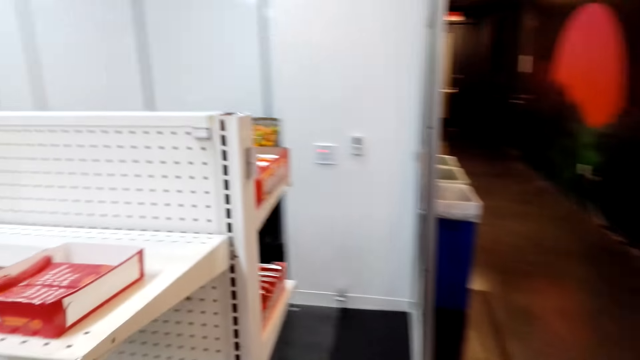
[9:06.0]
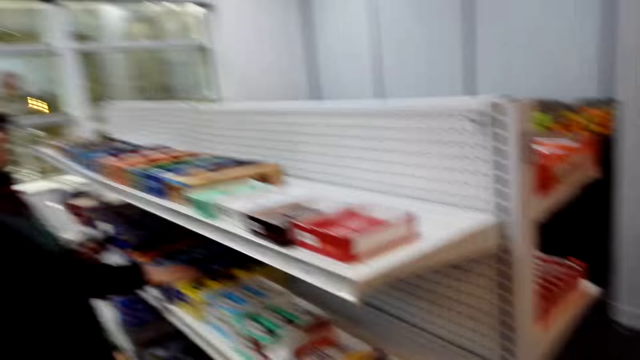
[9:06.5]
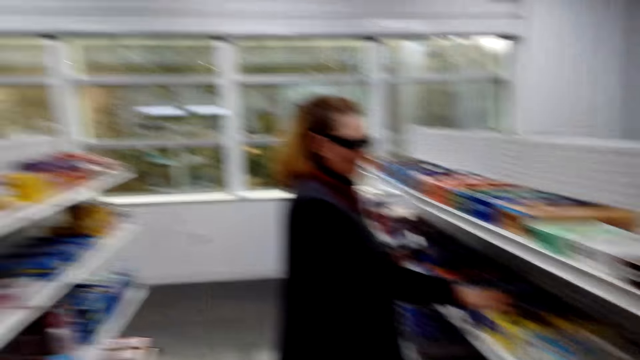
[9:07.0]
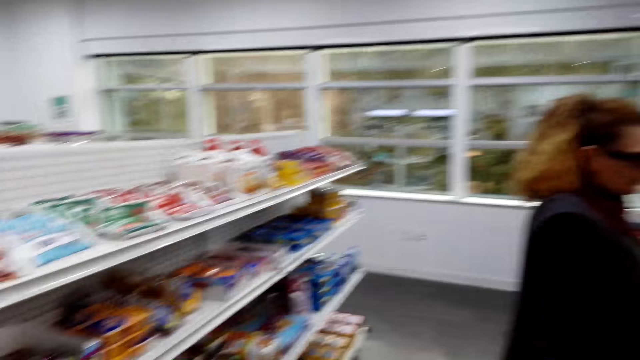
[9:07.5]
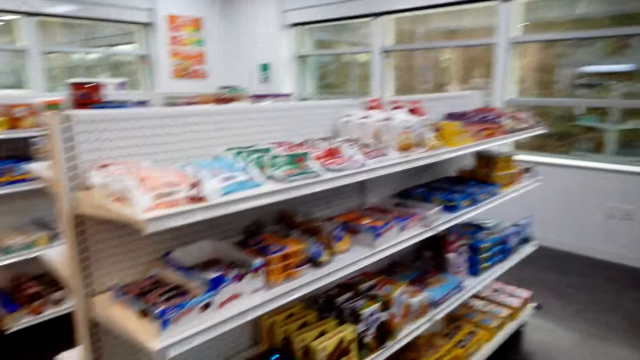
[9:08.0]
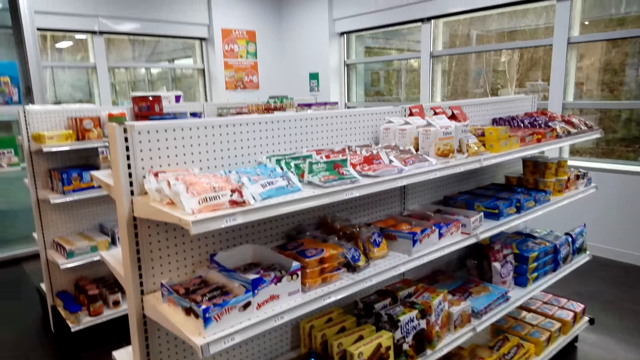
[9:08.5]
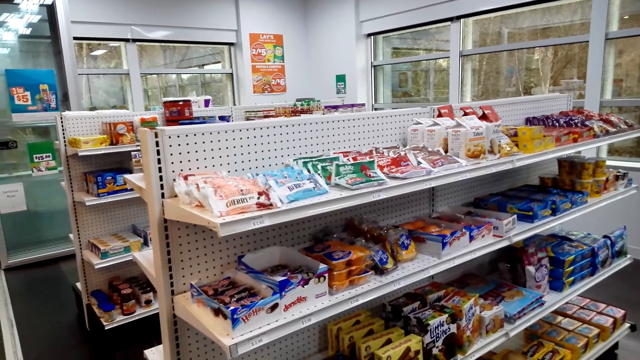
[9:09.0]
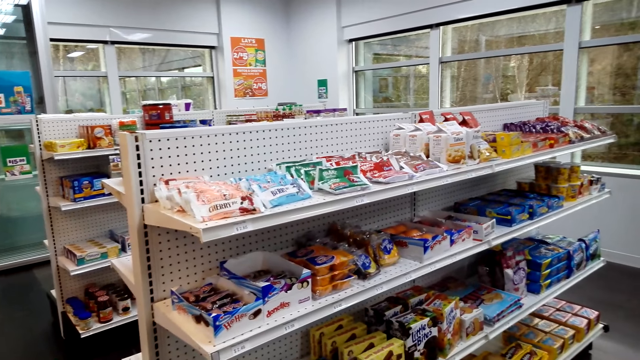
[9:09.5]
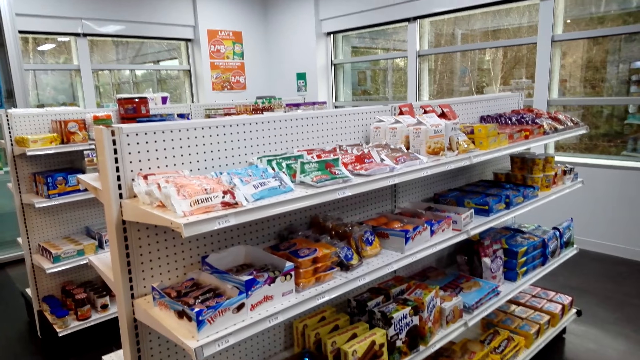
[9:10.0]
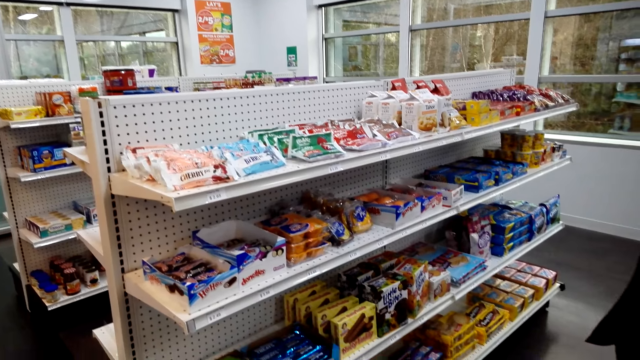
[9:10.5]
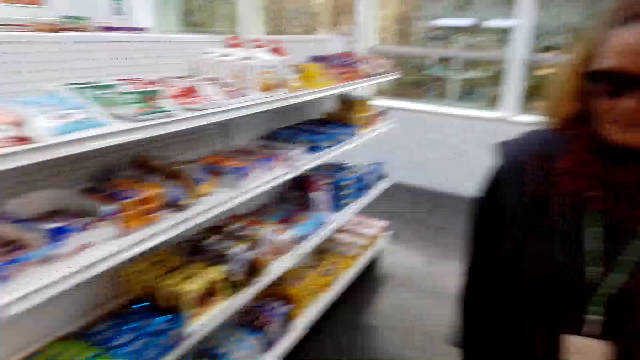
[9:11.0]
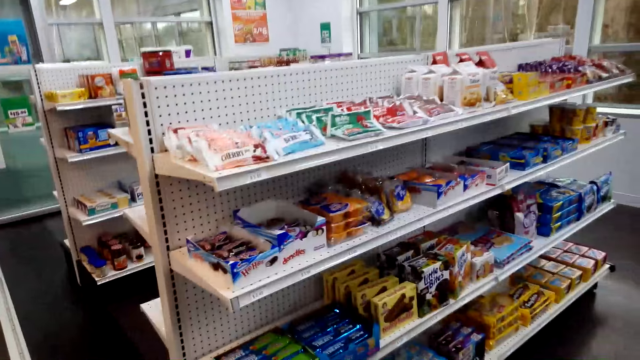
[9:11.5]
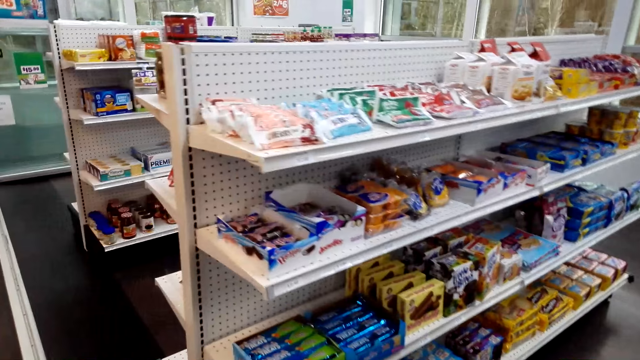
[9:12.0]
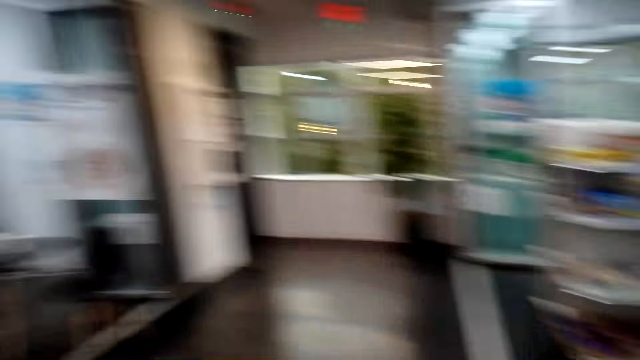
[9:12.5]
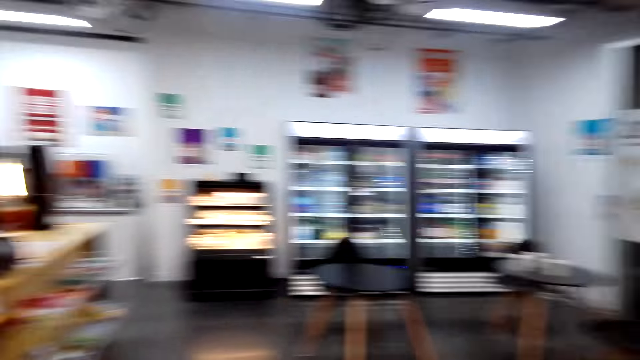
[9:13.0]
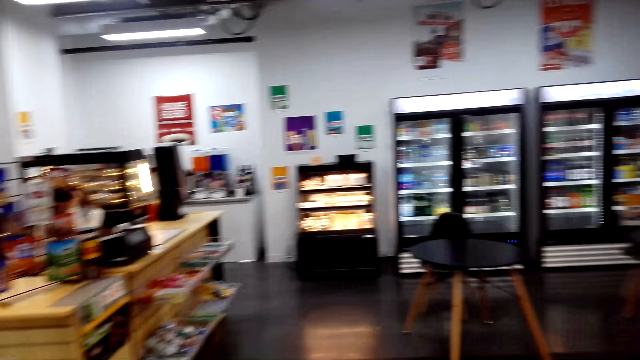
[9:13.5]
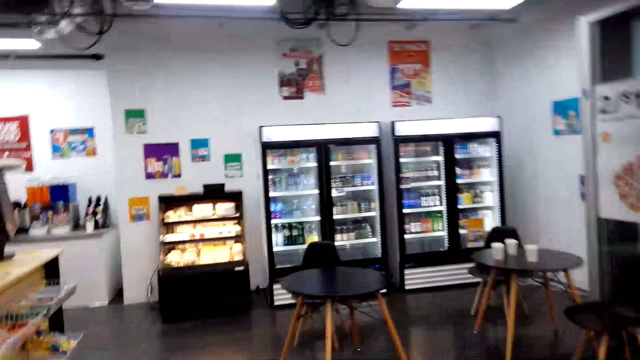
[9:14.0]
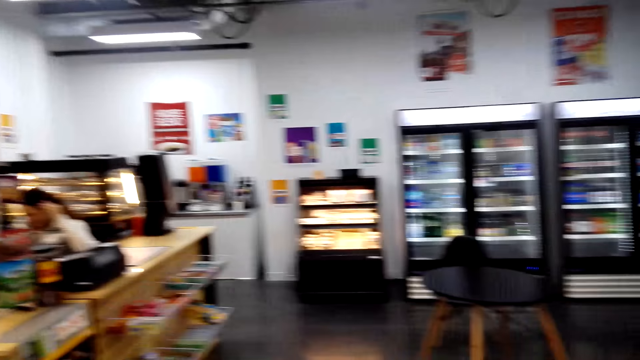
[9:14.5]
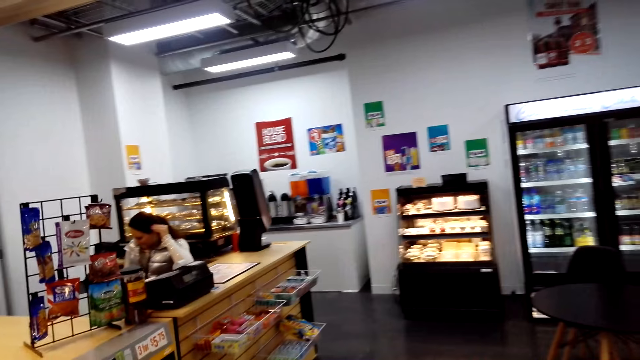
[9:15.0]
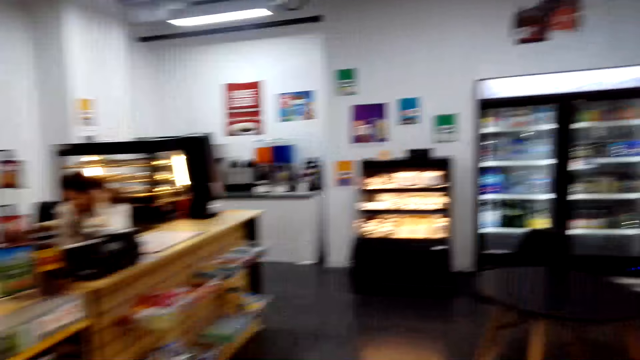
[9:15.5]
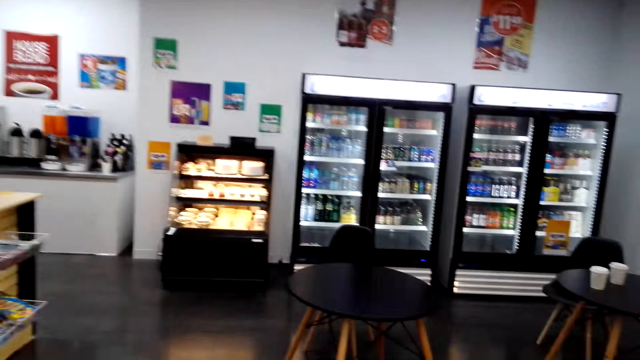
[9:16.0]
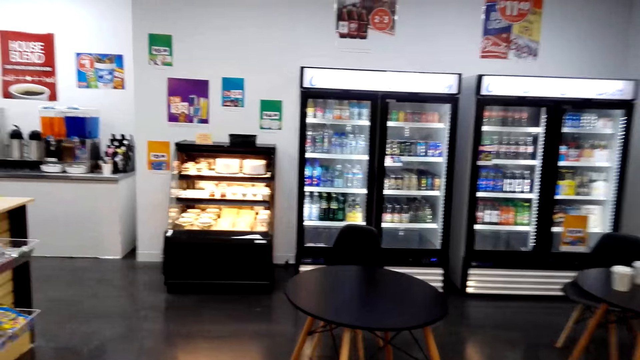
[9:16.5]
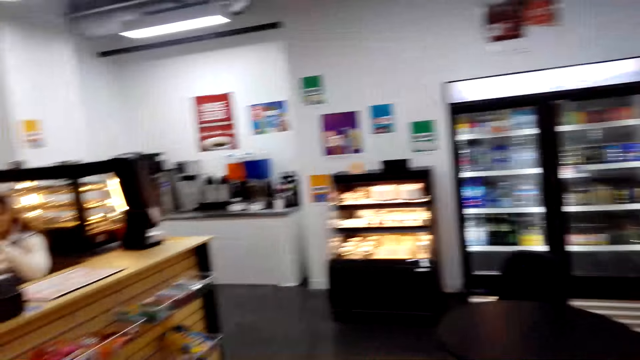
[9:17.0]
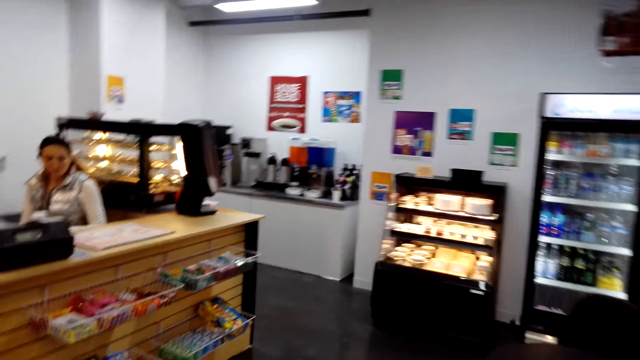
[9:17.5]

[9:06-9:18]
A woman touches the shelf. The camera wearer converses with the woman. They move the camera around. They walk in the store.

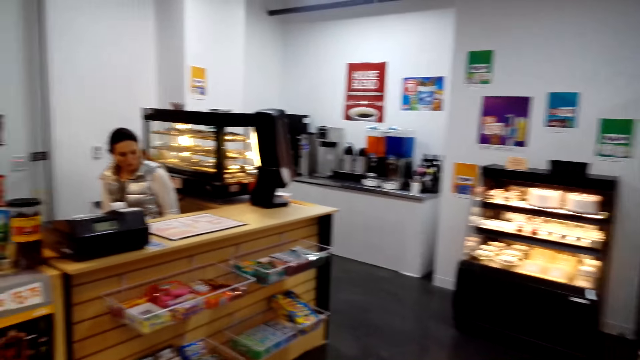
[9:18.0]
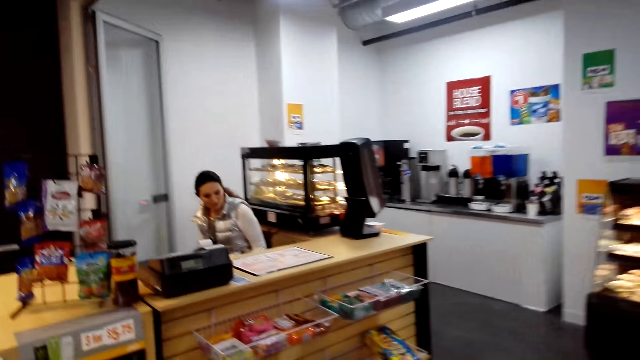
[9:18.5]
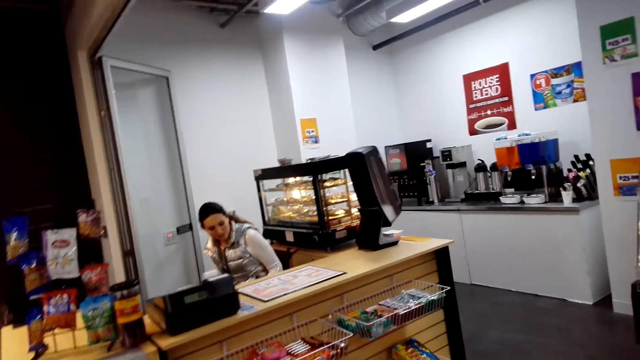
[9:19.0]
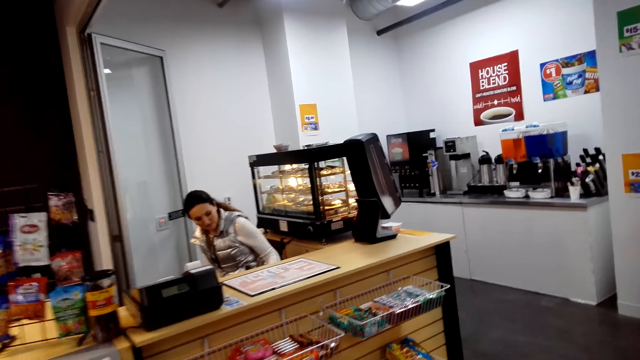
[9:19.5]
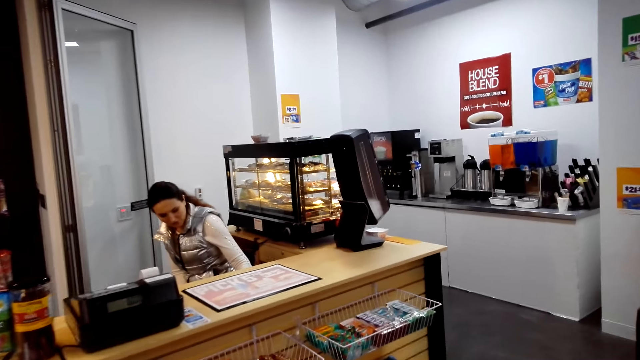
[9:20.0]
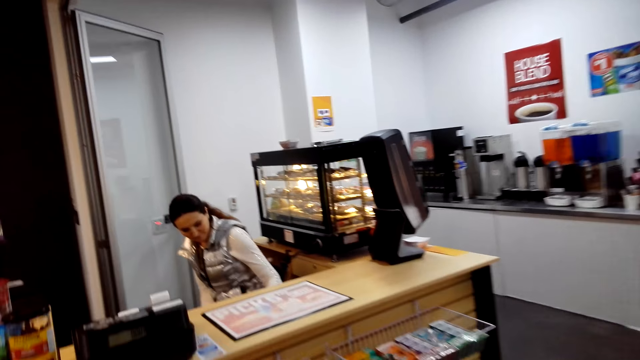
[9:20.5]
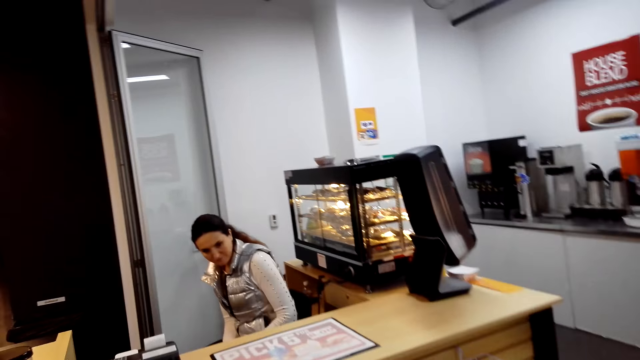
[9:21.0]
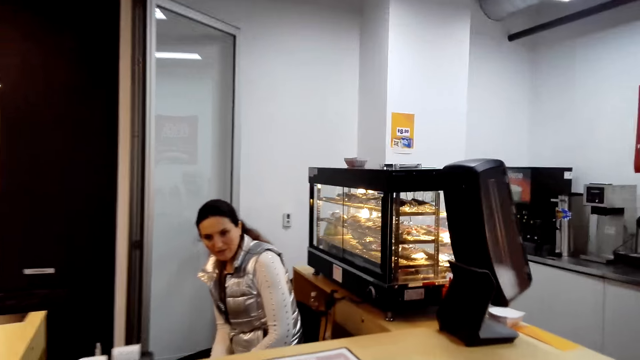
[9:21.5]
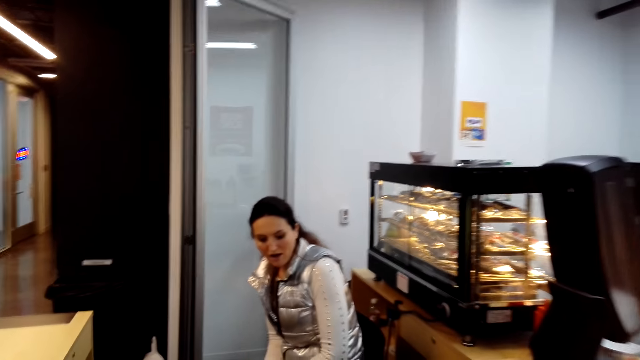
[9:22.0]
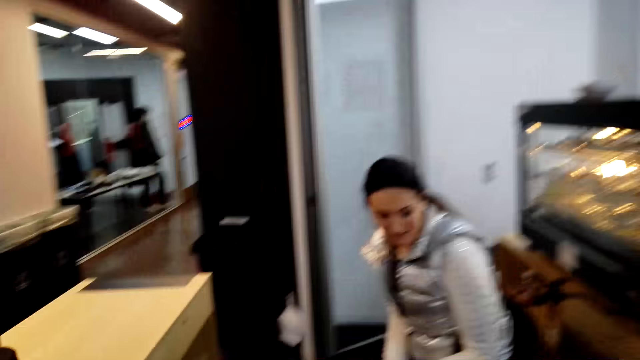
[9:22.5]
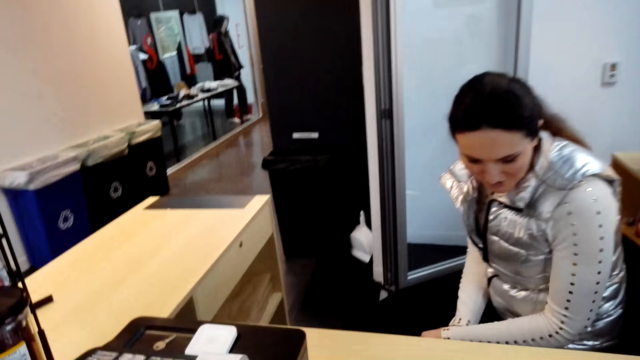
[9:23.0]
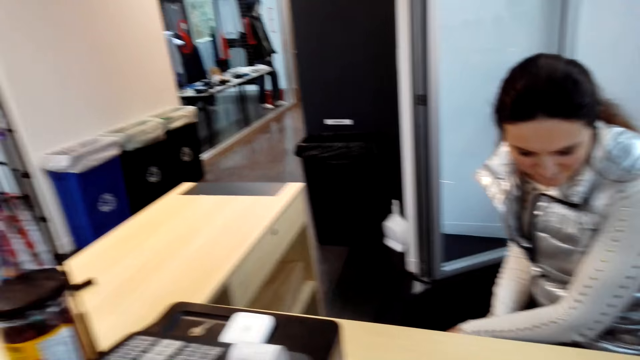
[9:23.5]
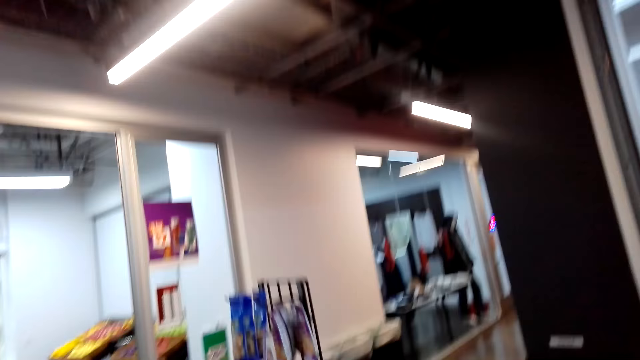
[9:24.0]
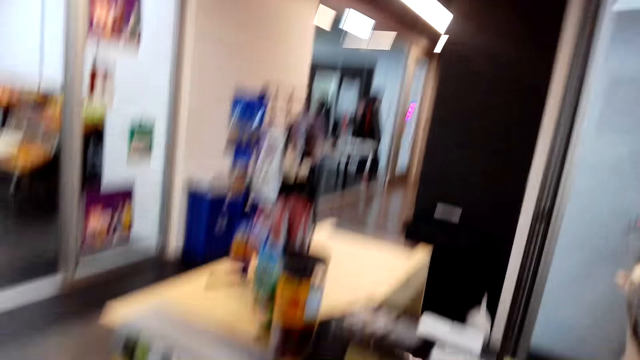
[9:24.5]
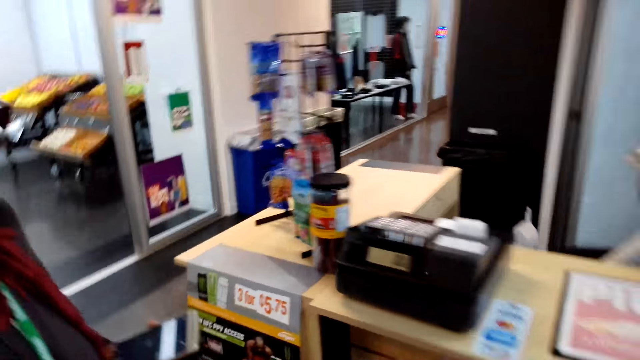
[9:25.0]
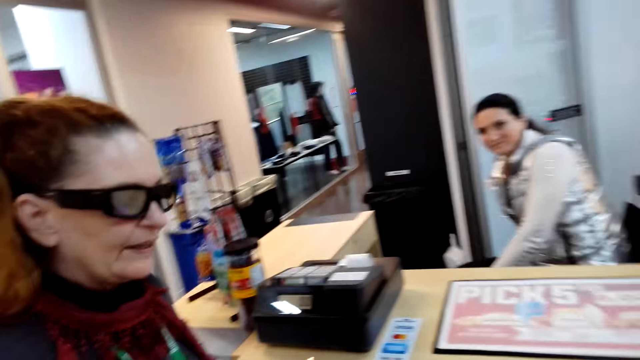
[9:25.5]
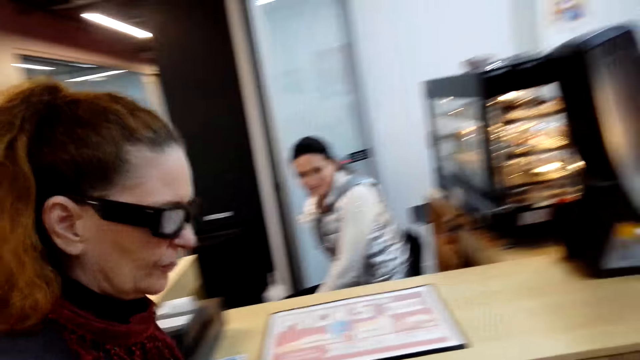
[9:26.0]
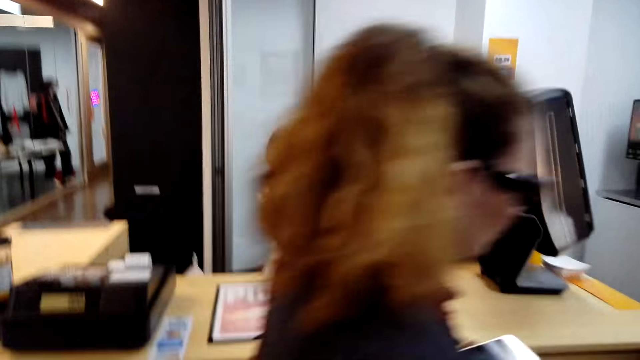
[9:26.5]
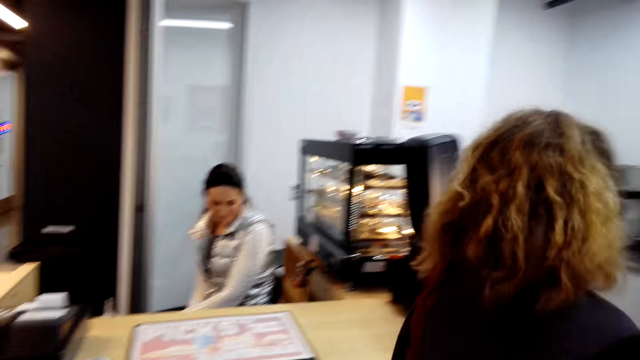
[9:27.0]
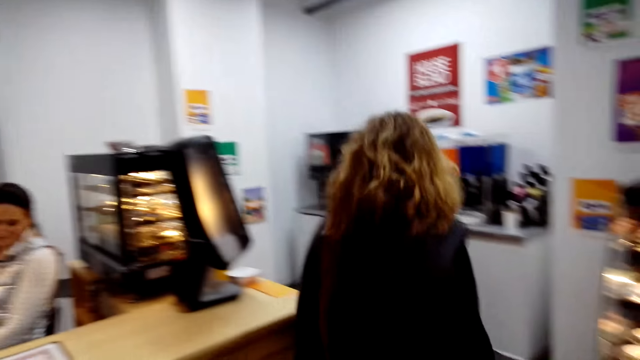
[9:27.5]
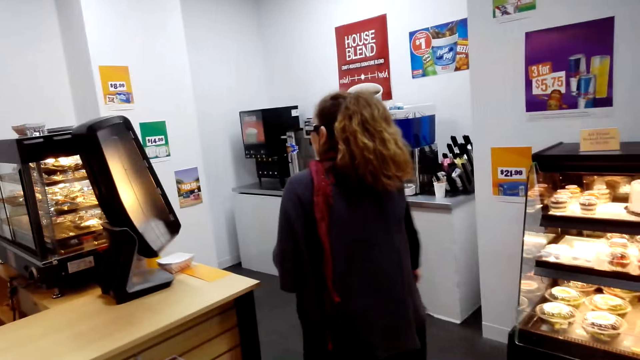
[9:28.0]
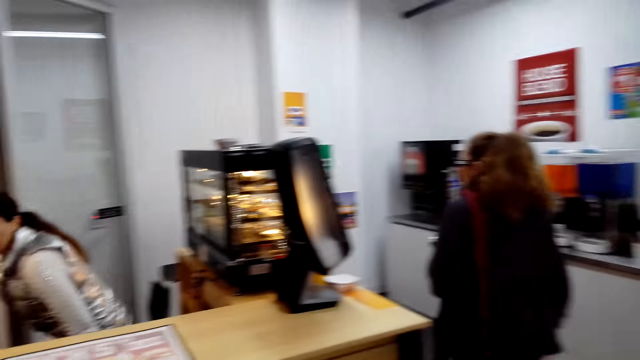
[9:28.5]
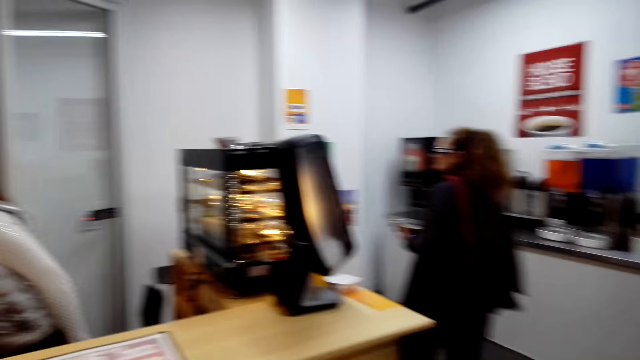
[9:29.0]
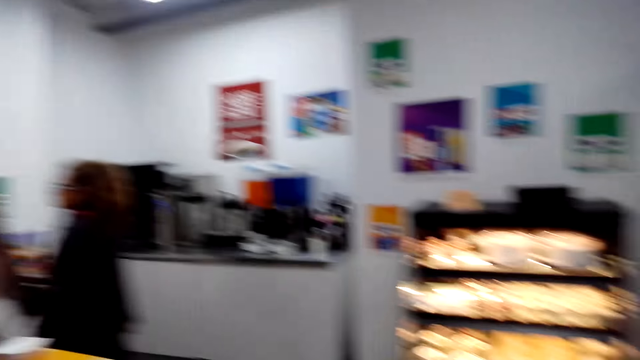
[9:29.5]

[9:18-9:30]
The camera wearer converses with a woman. They look around.
